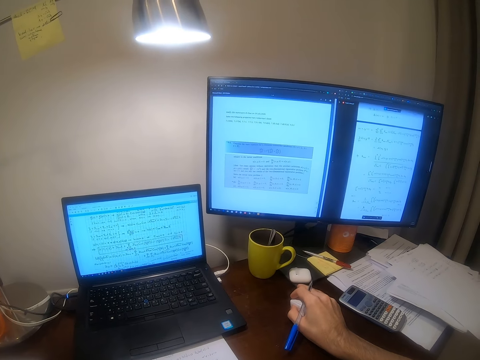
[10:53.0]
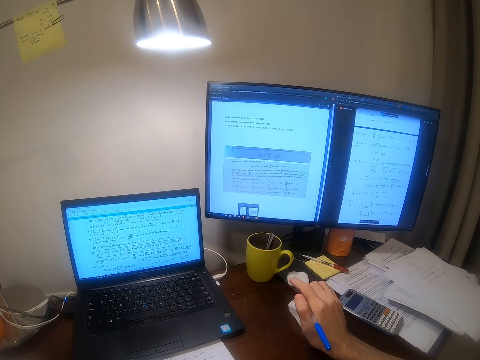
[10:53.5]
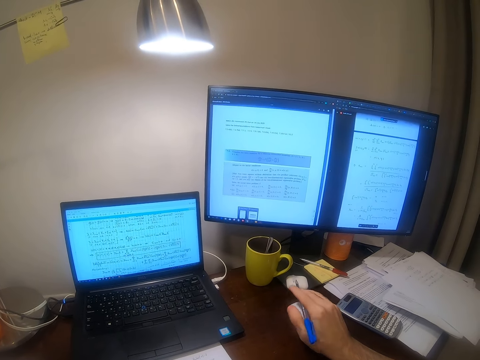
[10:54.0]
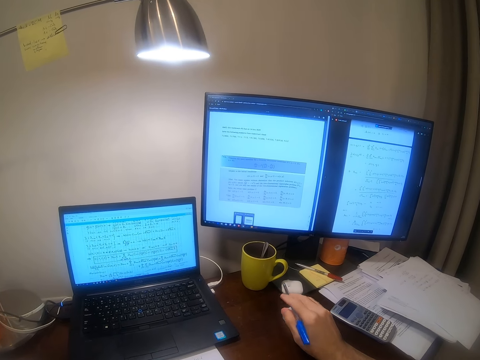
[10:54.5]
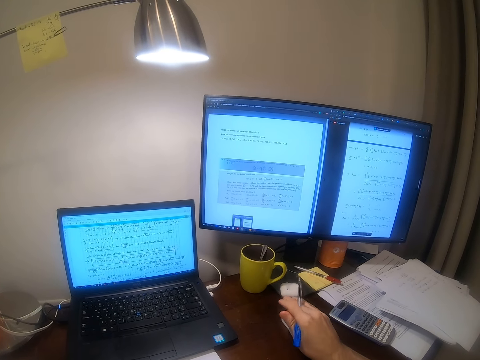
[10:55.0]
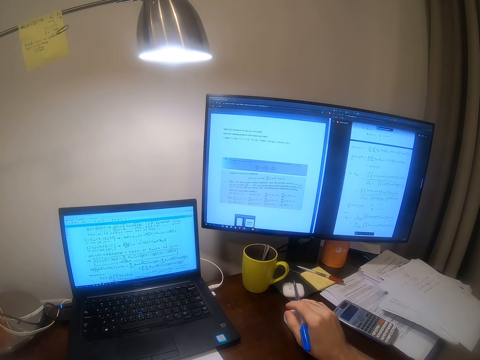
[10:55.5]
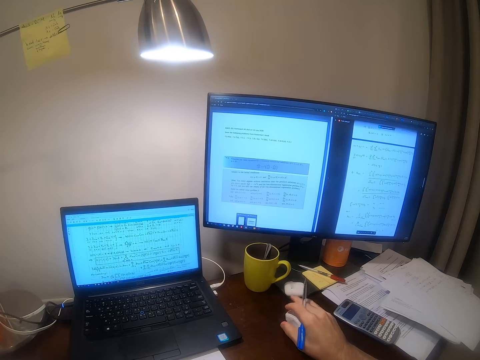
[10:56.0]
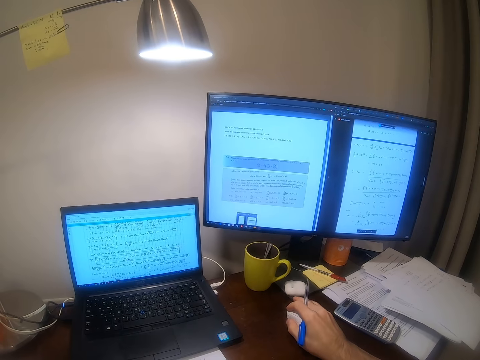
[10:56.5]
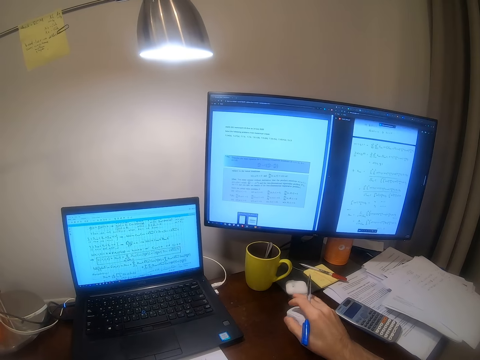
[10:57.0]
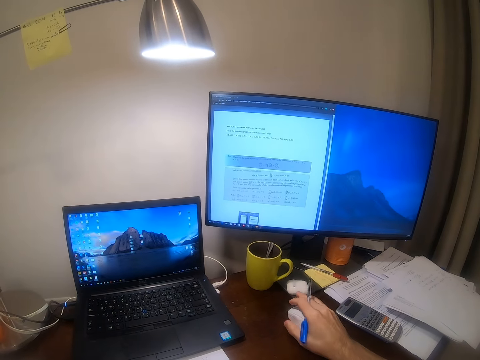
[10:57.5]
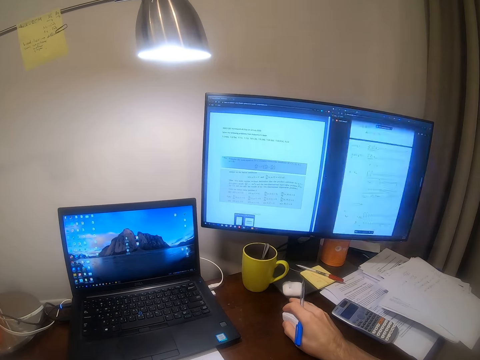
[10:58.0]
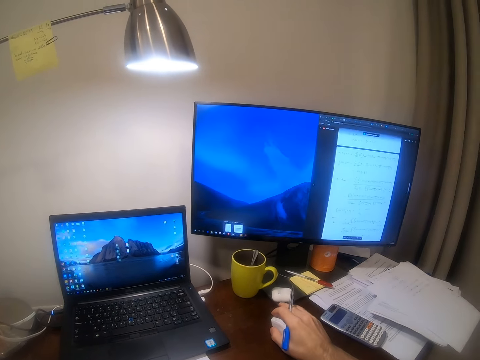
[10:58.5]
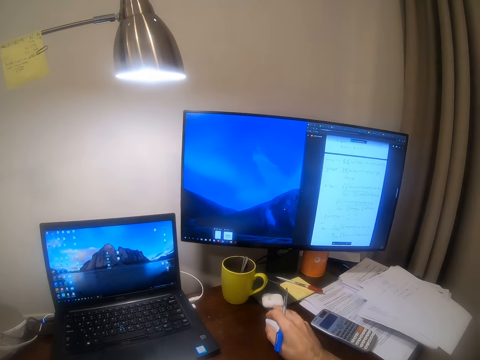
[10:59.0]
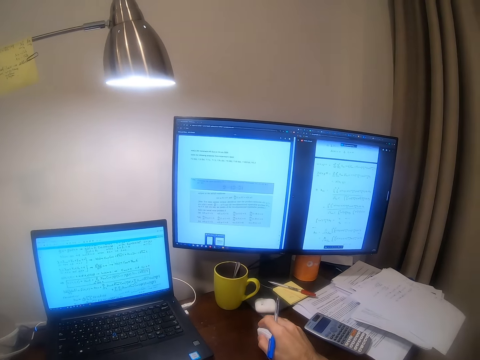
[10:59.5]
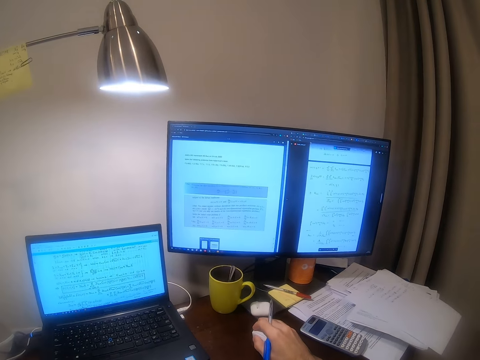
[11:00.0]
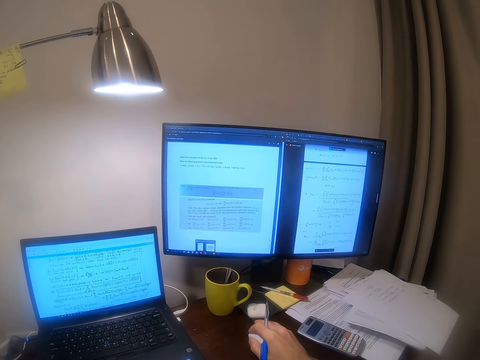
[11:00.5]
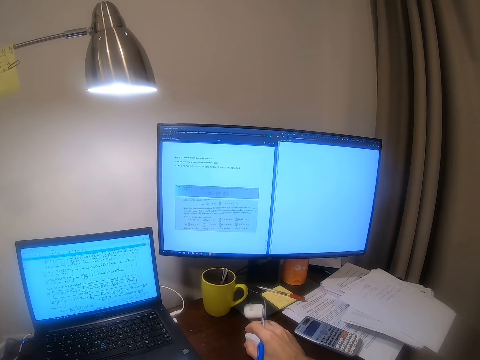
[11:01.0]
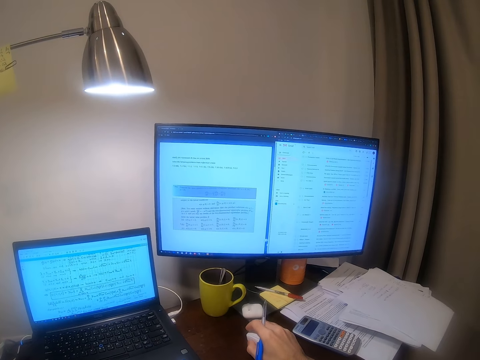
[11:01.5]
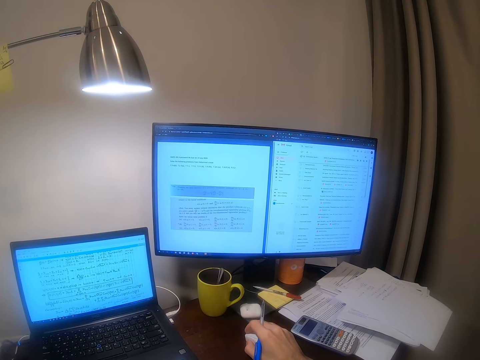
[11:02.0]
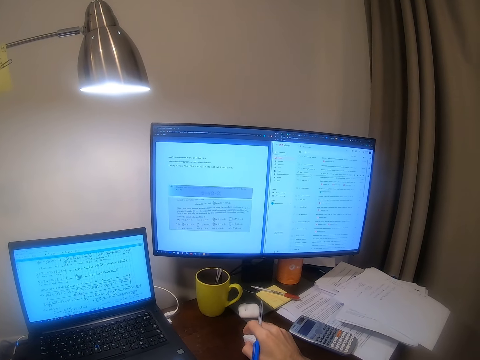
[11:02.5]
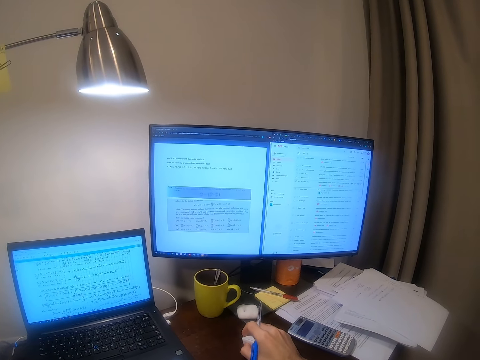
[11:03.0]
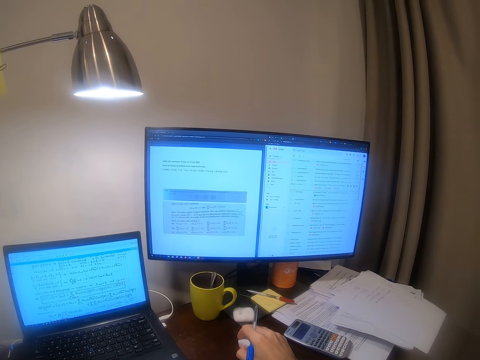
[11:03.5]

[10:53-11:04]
The camera wearer withdraws their hand from the mouse. They hold the mobile phone. They operate on both machines.

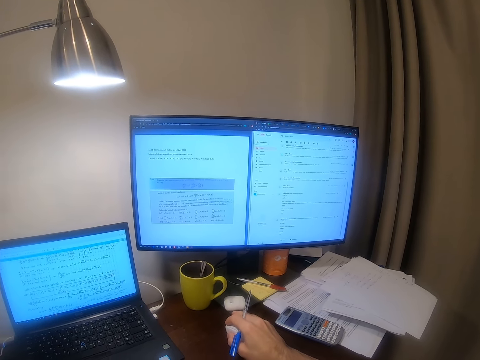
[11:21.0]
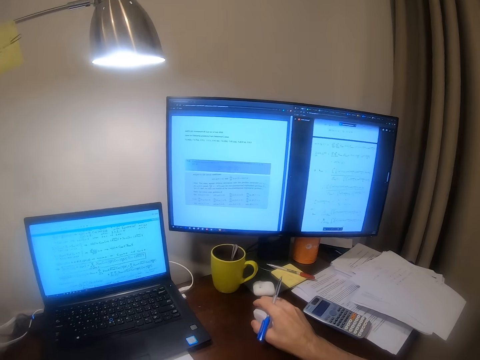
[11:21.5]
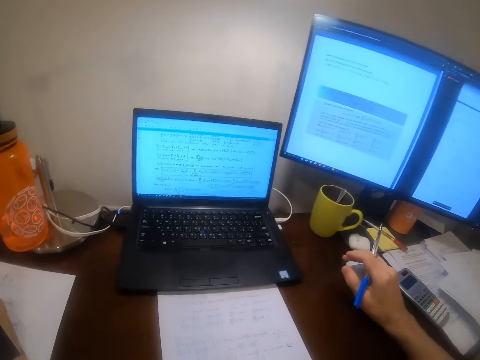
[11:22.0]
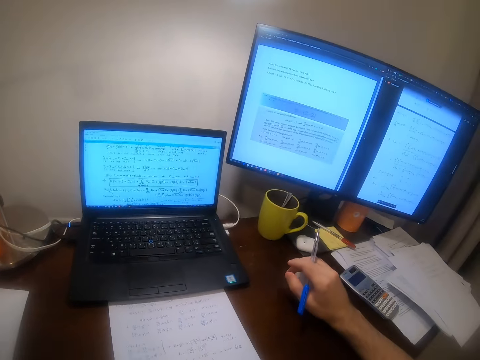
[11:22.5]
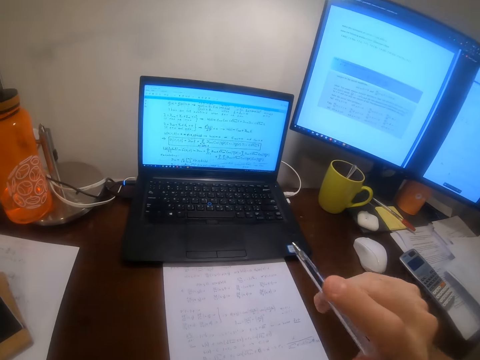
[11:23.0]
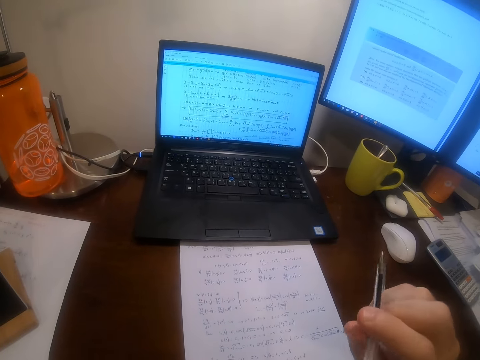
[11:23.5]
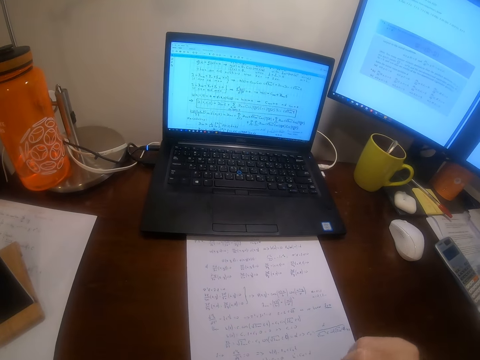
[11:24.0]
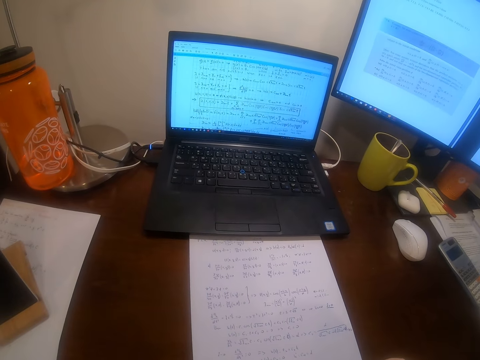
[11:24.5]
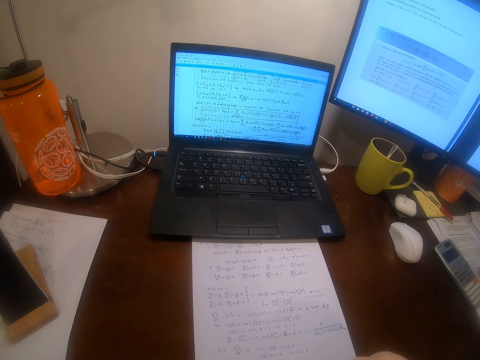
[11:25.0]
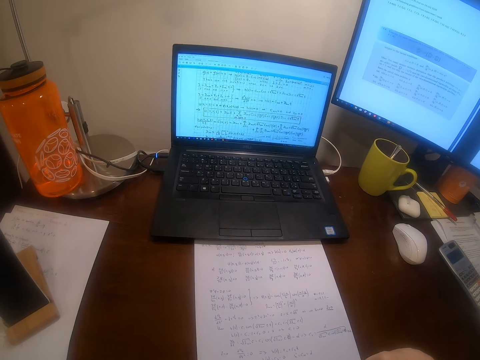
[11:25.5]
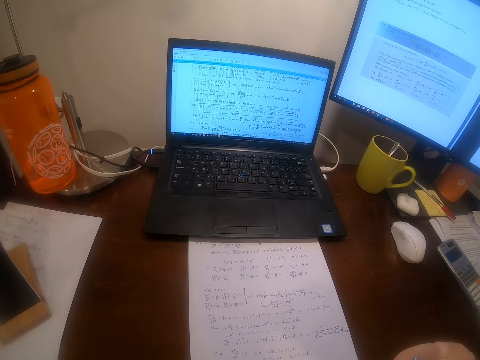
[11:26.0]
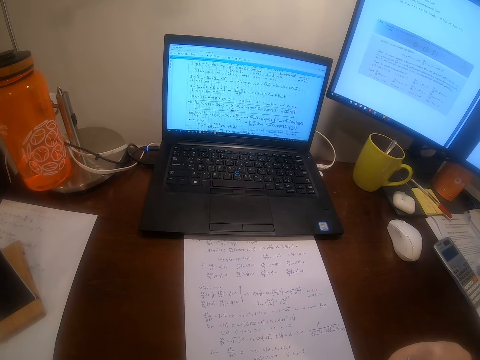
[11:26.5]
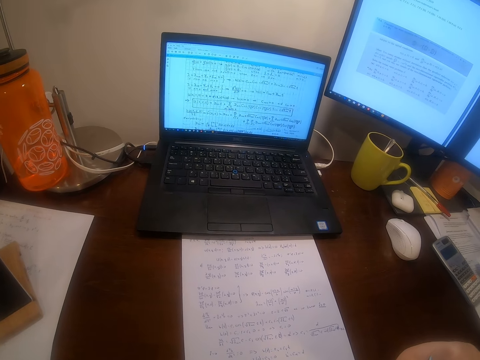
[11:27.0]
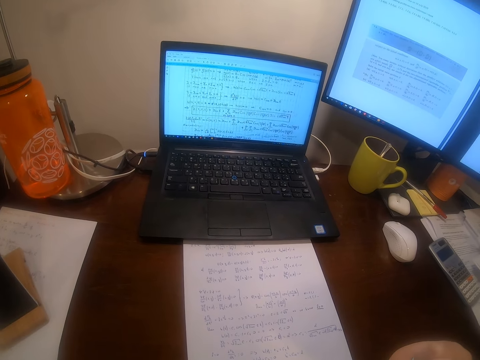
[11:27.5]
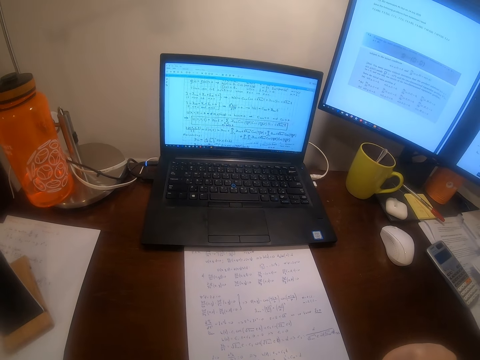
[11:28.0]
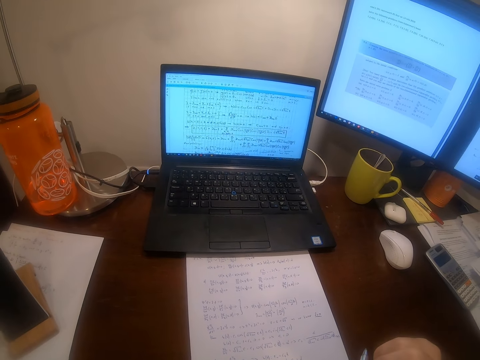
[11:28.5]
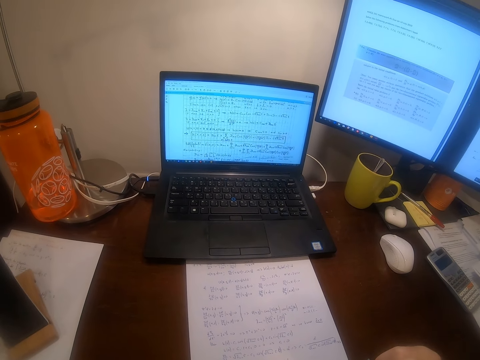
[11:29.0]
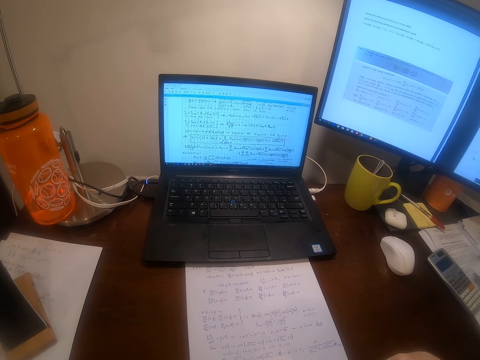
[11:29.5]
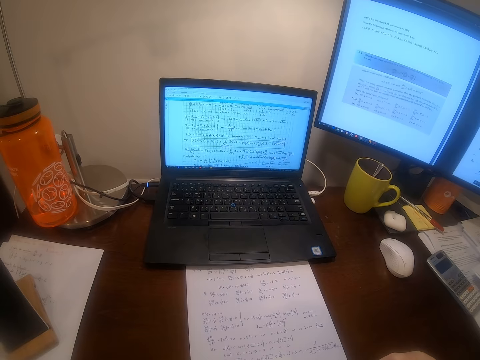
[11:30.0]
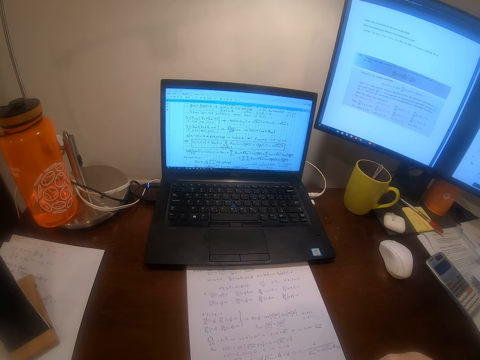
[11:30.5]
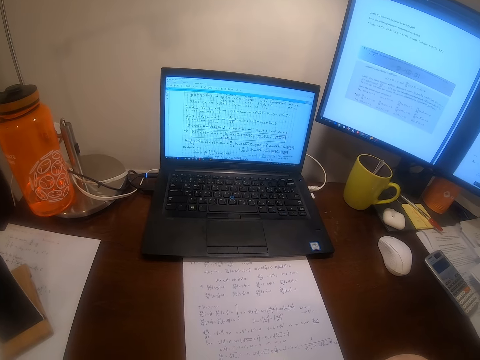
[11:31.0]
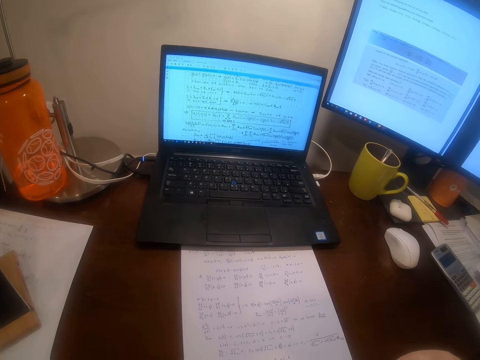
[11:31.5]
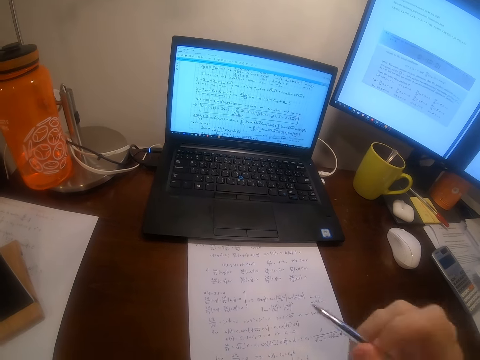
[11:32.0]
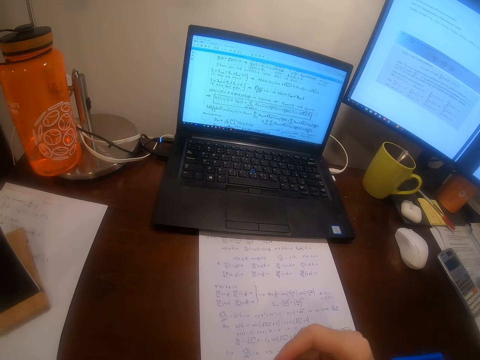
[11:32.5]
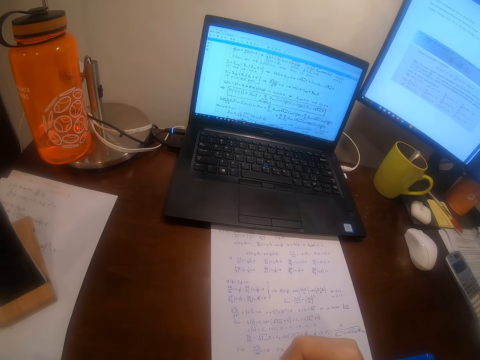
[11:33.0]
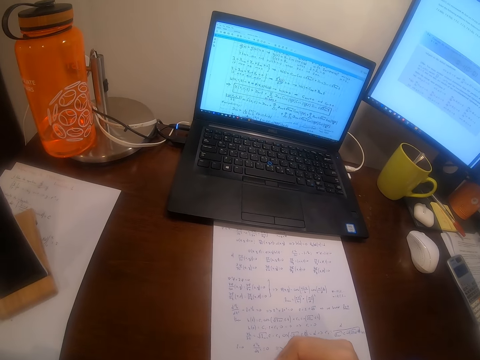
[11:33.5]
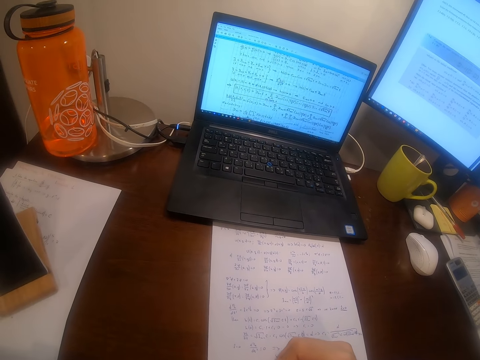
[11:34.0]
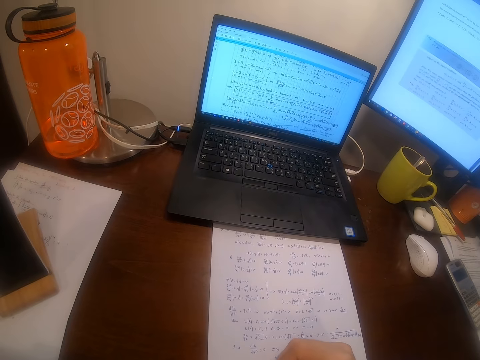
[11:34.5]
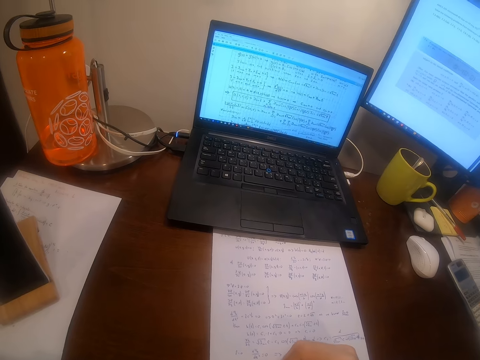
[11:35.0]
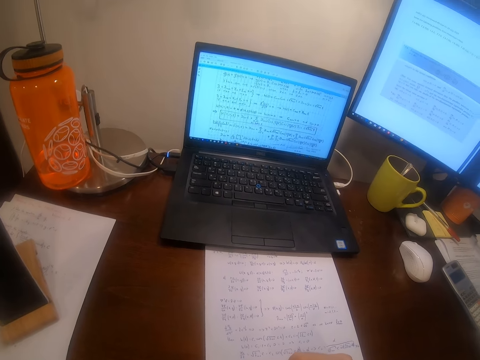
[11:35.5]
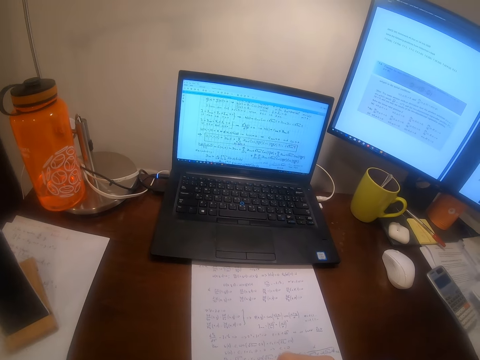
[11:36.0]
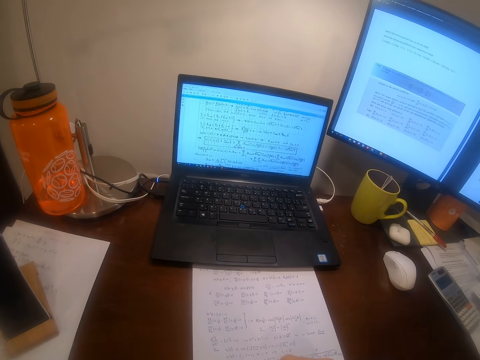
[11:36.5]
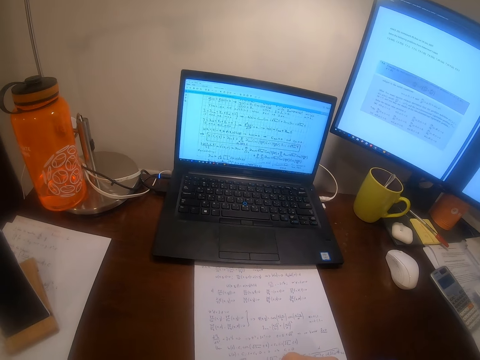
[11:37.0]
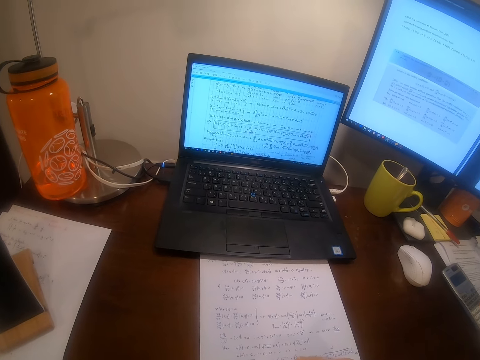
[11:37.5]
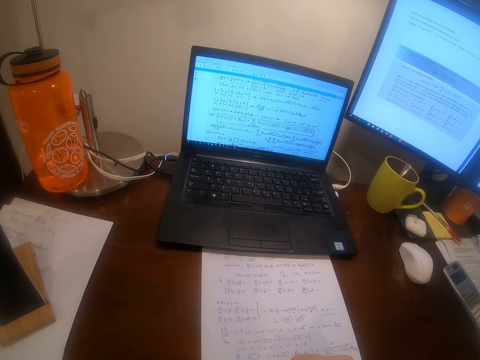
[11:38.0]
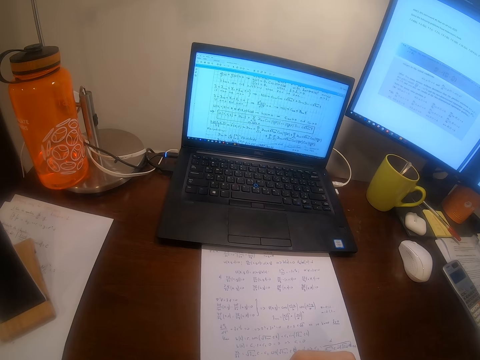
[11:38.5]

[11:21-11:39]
The camera wearer withdraws his hand from the mouse. He puts the pen in his mouth. He returns his hand to the paper. He writes on the sheet of paper.
